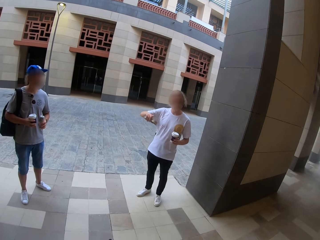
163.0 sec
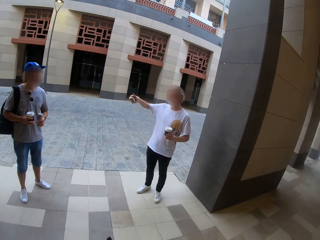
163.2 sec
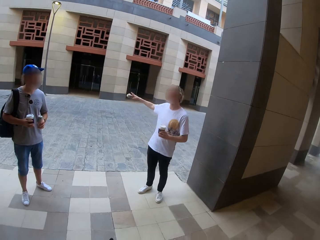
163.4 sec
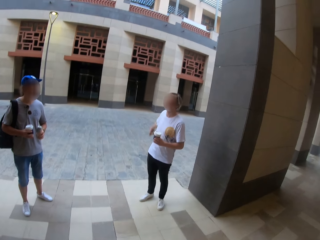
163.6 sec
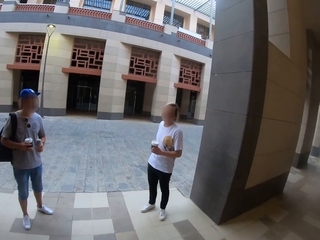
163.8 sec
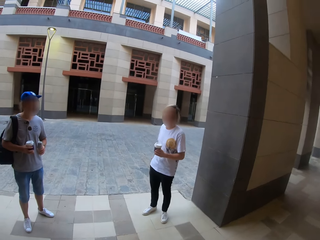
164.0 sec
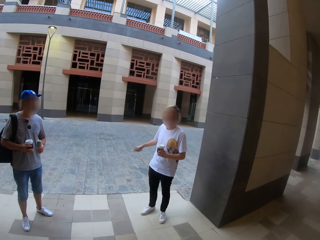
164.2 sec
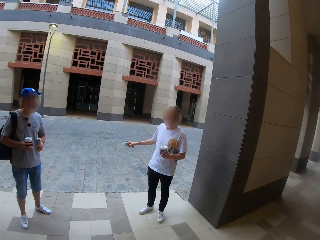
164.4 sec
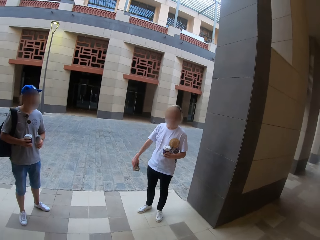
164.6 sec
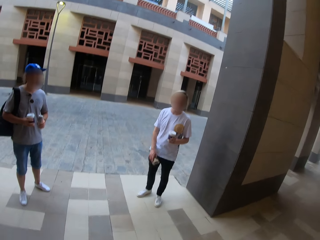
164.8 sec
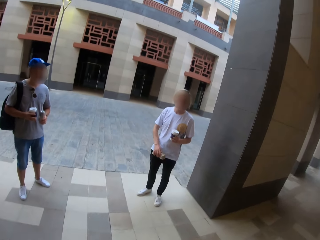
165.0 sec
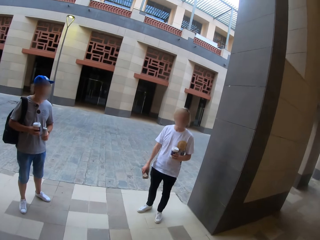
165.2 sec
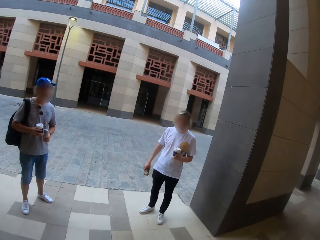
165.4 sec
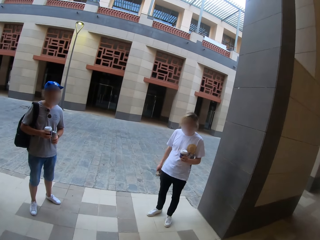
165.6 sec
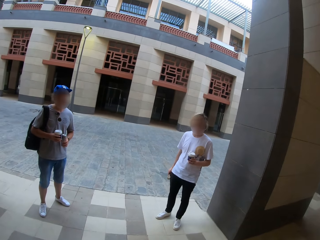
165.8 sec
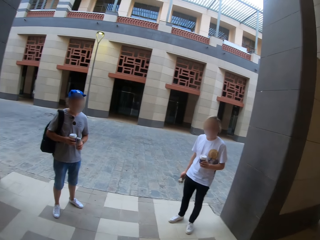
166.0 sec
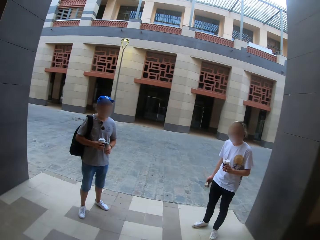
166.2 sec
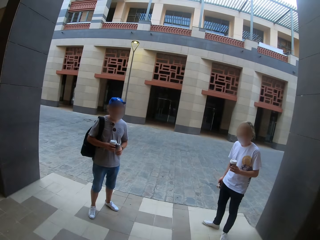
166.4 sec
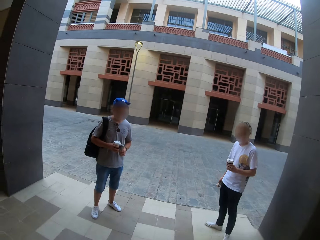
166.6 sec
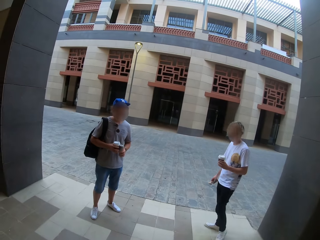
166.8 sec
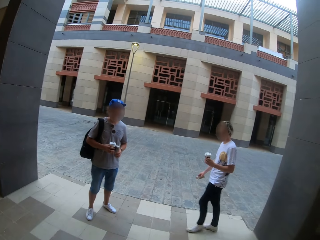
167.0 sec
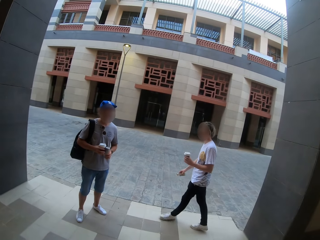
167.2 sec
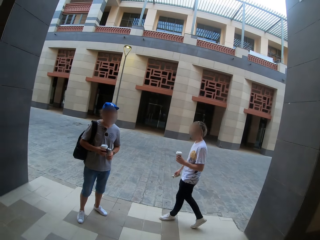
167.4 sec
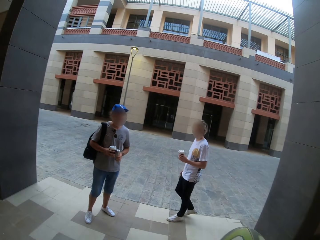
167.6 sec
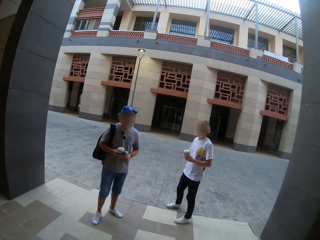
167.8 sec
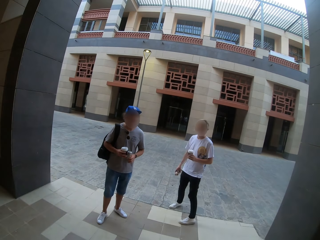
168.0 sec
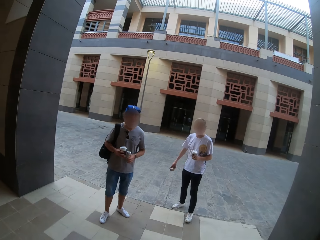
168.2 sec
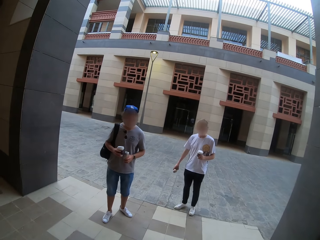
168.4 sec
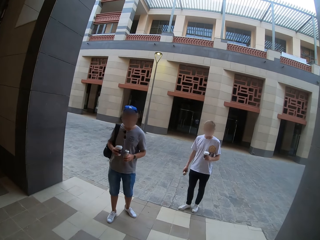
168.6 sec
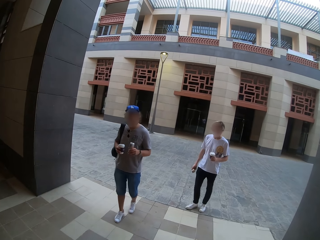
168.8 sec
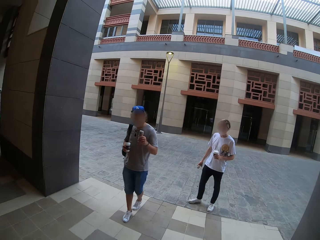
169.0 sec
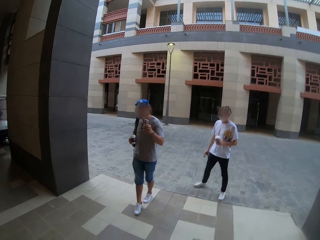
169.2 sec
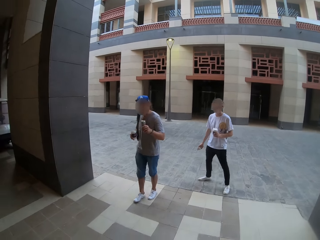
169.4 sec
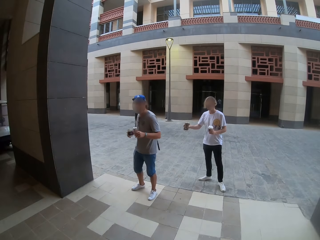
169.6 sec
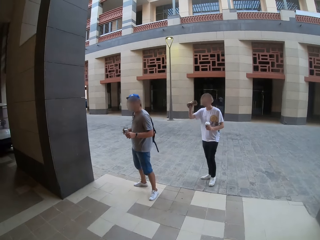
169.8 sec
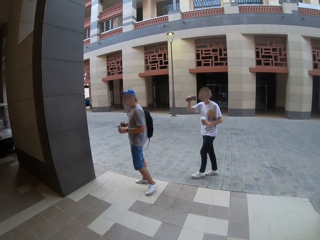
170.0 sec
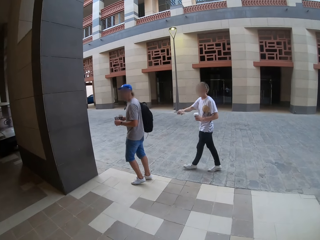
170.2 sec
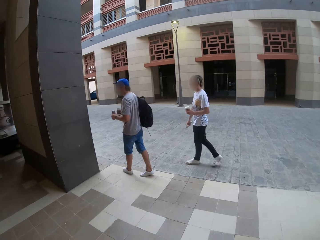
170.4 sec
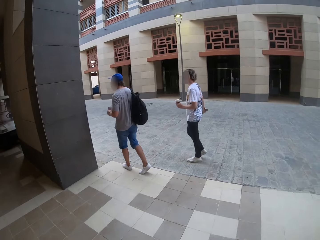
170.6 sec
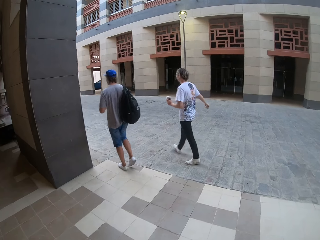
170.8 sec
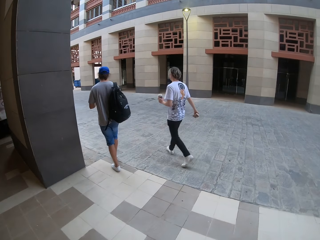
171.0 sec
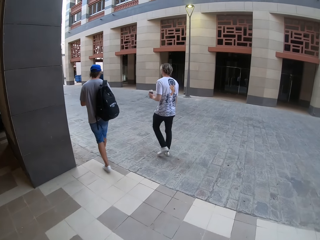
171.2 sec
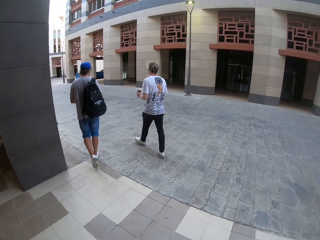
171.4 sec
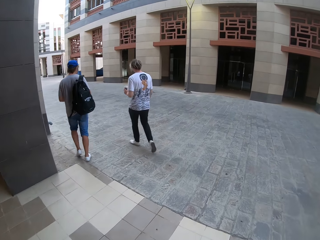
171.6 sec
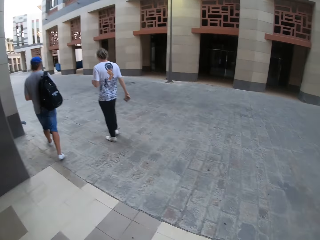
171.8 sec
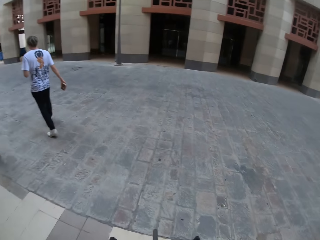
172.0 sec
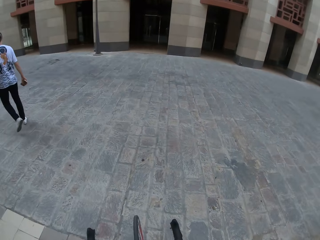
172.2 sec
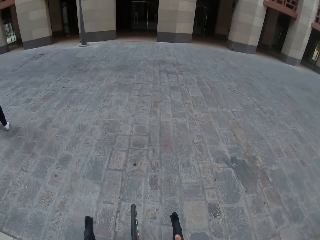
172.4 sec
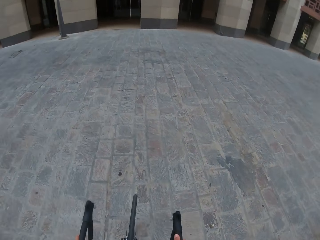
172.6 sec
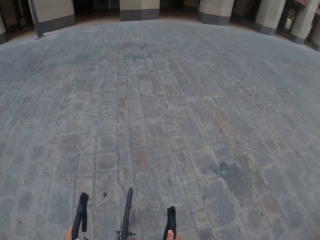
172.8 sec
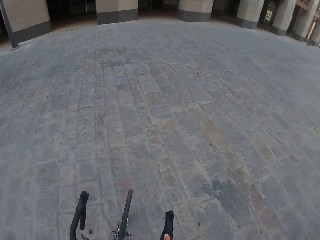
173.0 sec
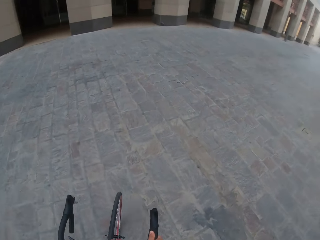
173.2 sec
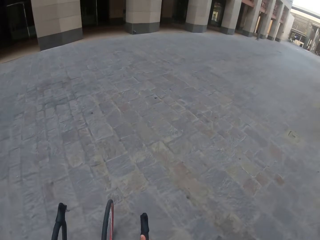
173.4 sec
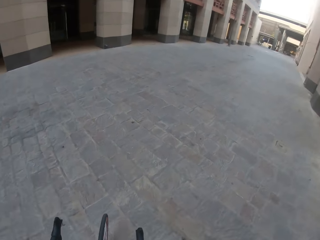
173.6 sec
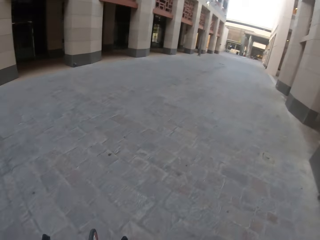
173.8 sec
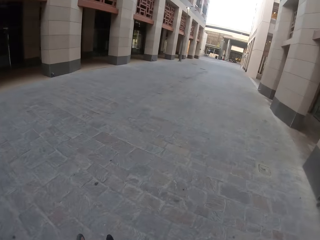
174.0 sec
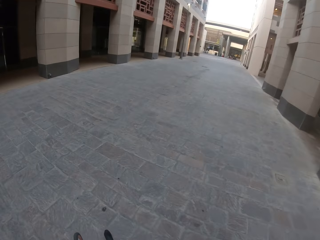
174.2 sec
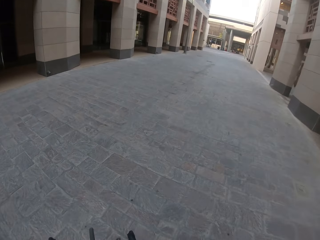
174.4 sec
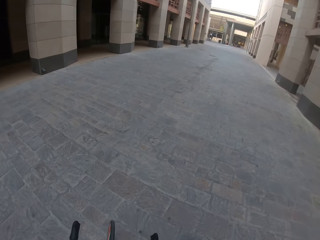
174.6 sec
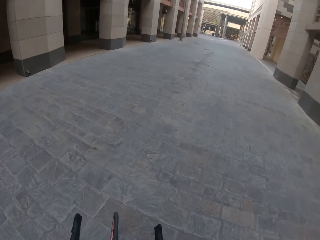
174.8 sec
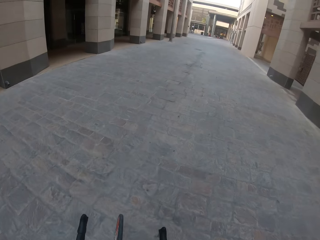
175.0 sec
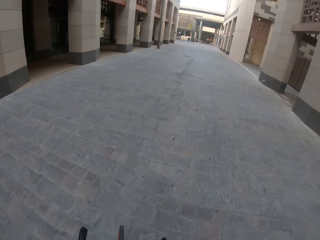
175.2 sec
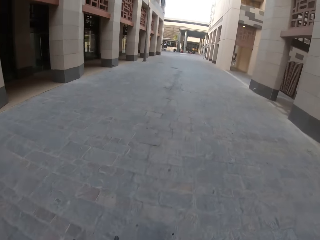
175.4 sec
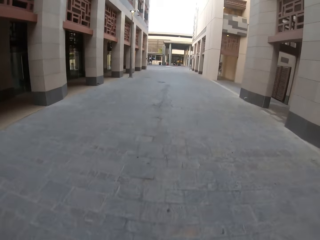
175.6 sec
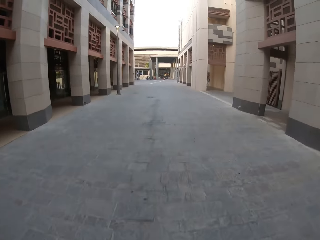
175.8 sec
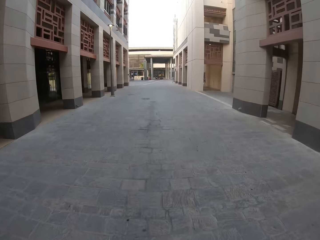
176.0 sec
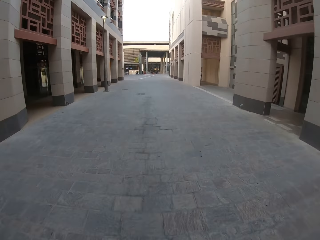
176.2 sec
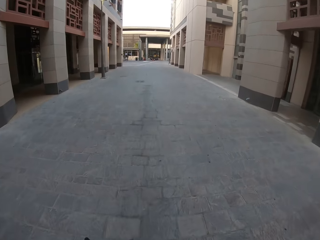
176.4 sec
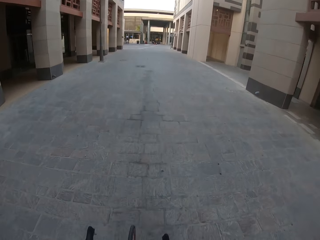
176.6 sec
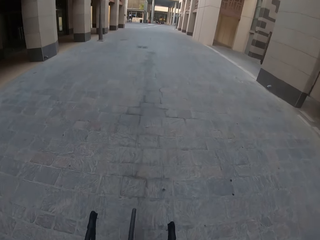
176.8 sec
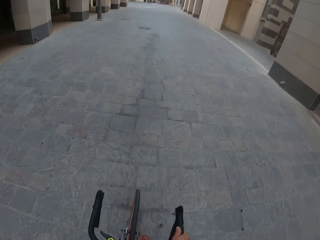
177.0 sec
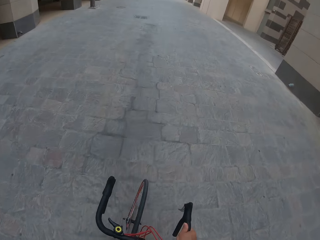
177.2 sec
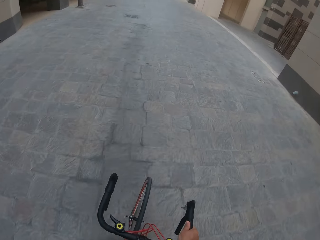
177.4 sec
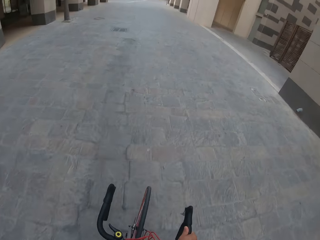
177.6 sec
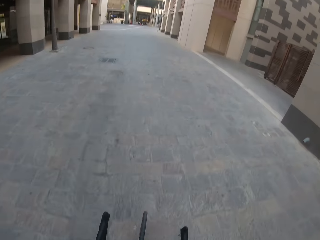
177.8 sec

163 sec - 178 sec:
A man speaks to the camera wearer. The man swings a hand. The man walks away on the pavement. Another man walks on the pavement. The men wave goodbye and walk away. The camera wearer rides the bicycle on the pavement.

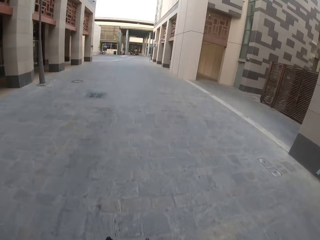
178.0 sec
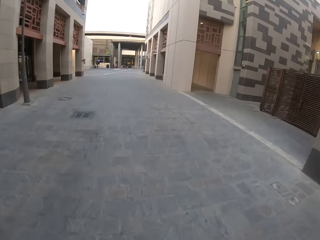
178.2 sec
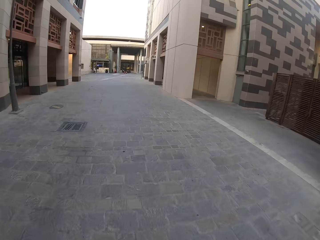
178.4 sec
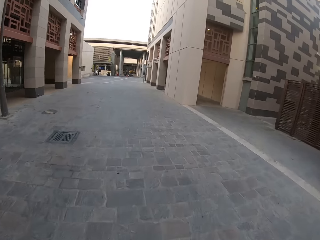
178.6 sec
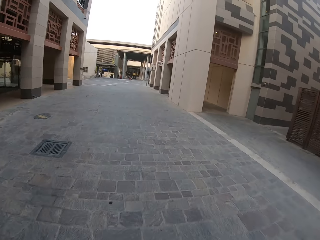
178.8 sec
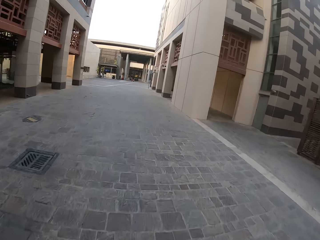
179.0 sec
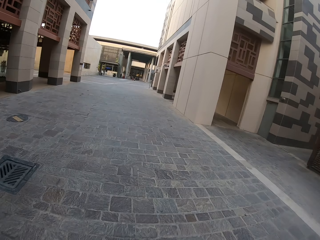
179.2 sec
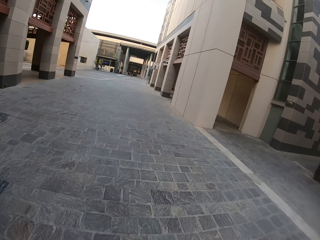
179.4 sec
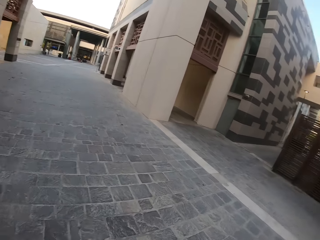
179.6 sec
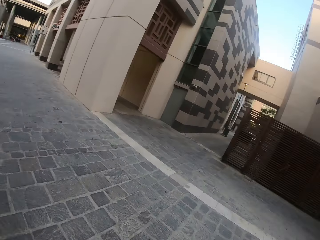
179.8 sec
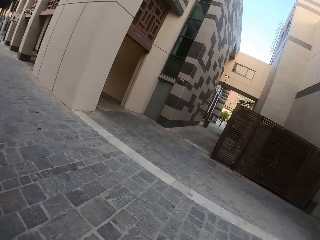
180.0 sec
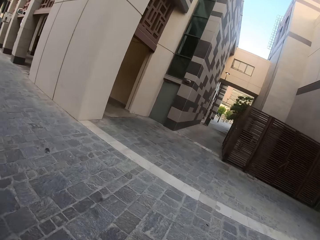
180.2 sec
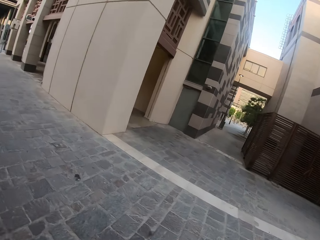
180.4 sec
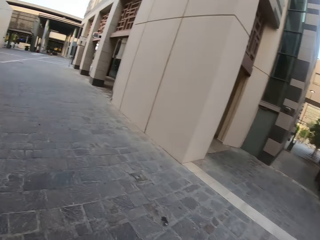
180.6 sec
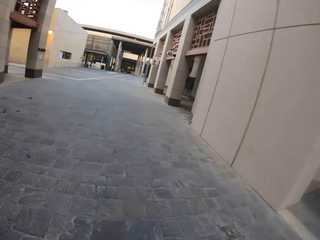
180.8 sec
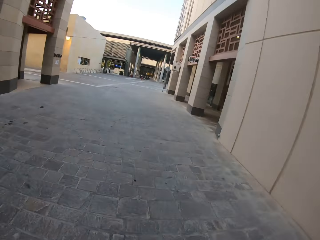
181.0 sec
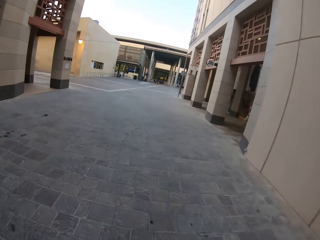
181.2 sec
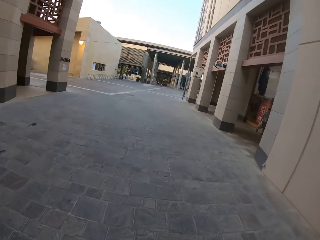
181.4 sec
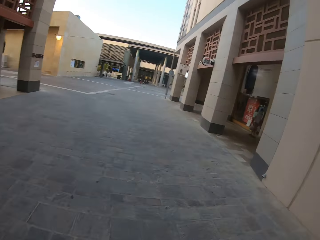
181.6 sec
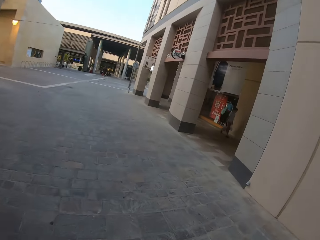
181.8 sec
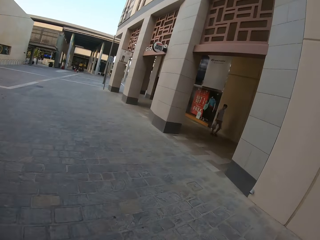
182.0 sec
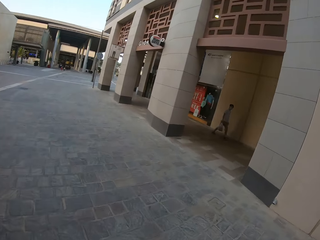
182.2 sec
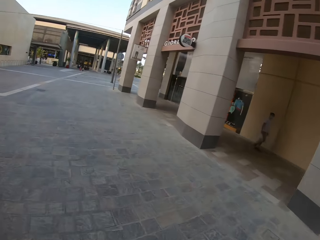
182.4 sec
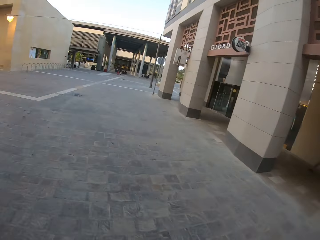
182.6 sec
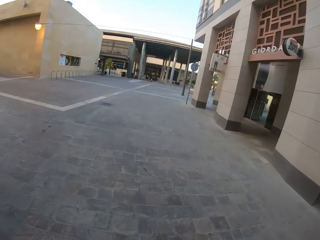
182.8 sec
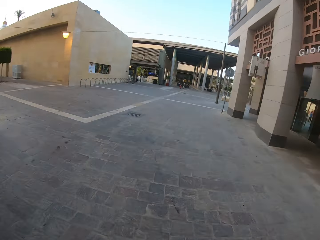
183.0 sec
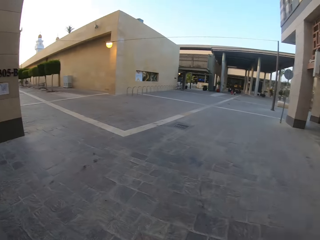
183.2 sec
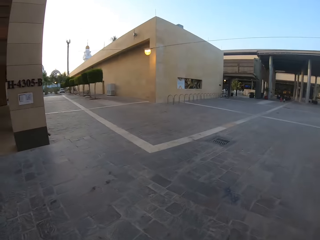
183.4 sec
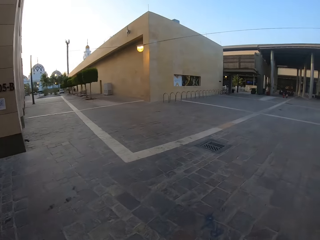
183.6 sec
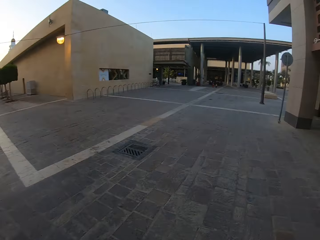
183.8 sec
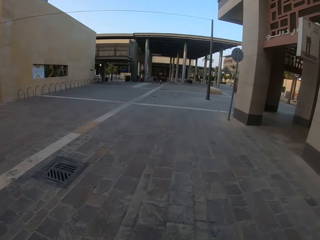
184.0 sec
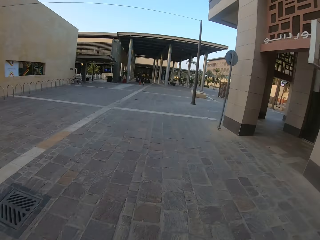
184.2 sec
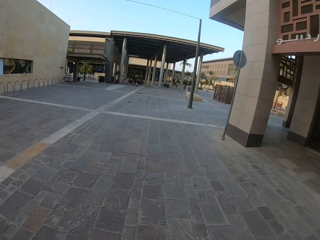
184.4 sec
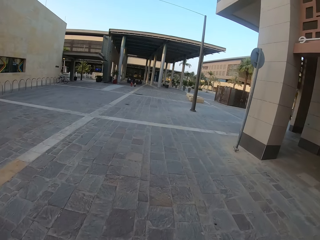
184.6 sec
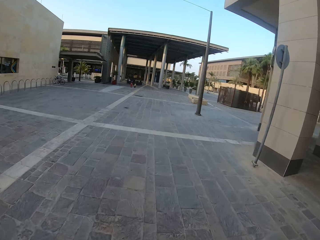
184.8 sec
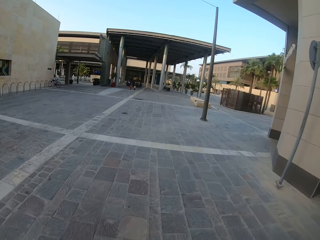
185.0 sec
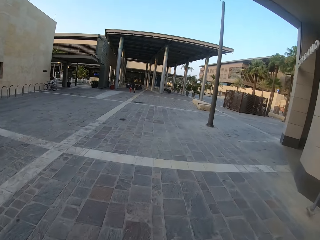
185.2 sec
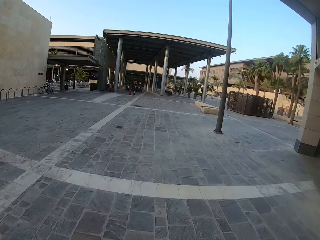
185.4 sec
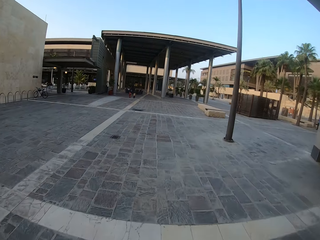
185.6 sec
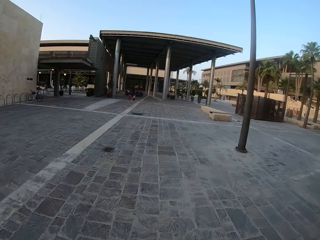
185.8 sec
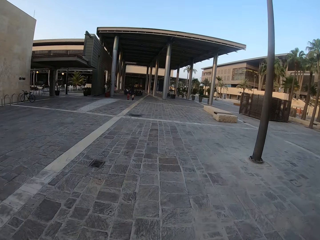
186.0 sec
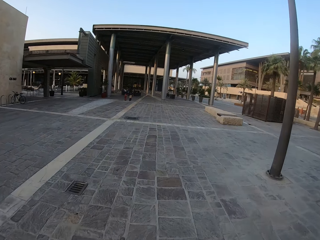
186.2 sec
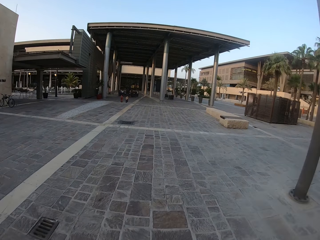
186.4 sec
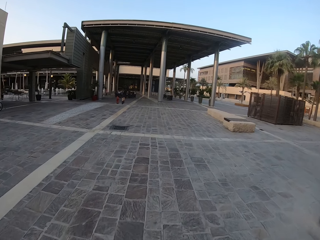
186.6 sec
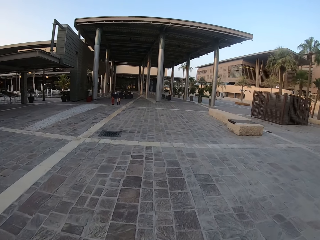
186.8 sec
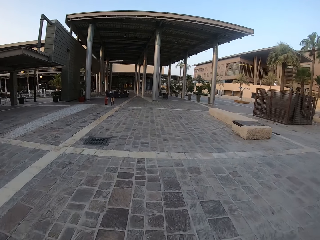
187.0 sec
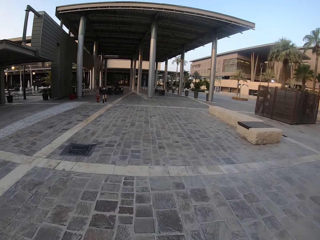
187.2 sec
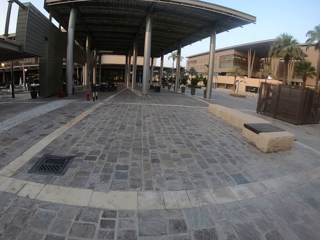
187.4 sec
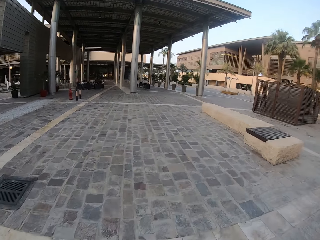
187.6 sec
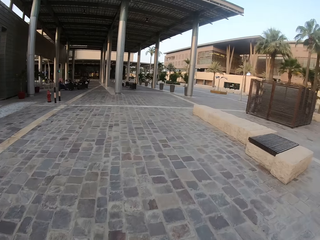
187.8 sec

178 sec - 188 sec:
The camera wearer looks right. They look right and left.
